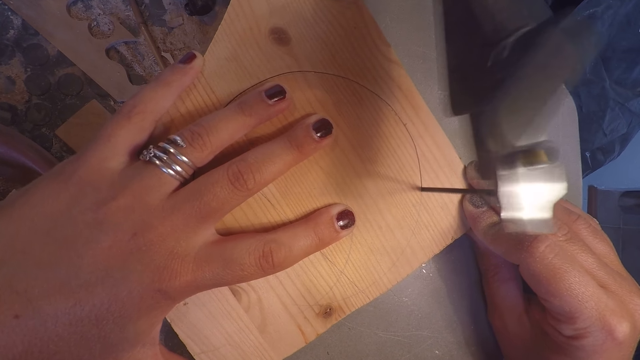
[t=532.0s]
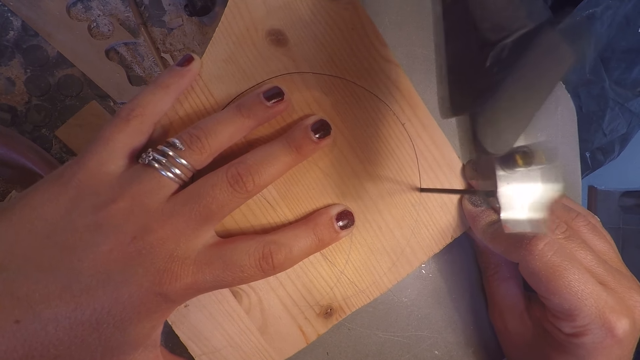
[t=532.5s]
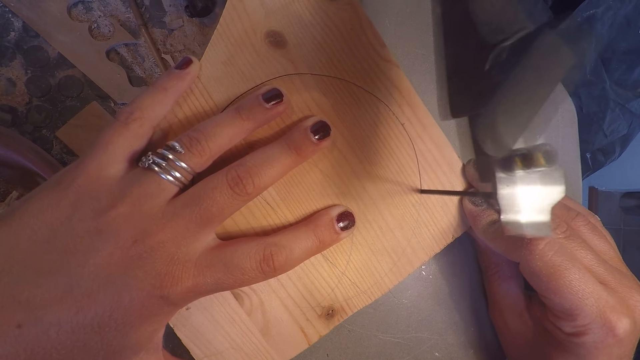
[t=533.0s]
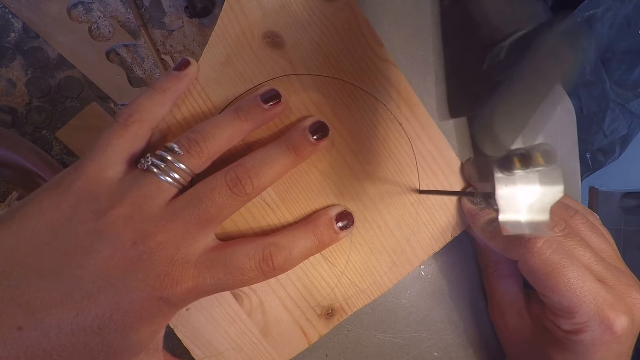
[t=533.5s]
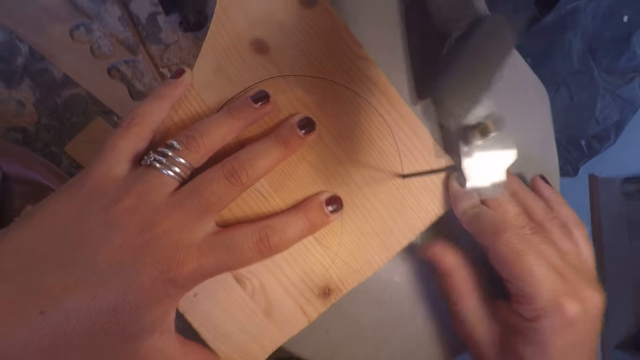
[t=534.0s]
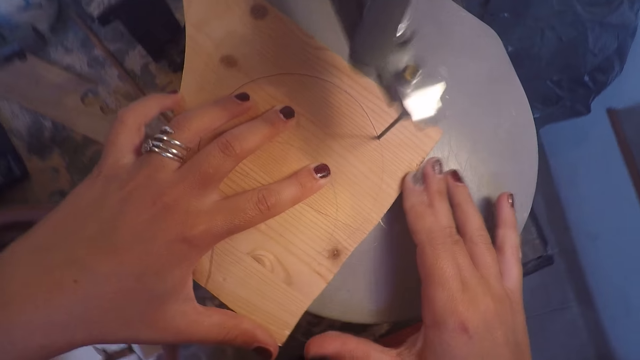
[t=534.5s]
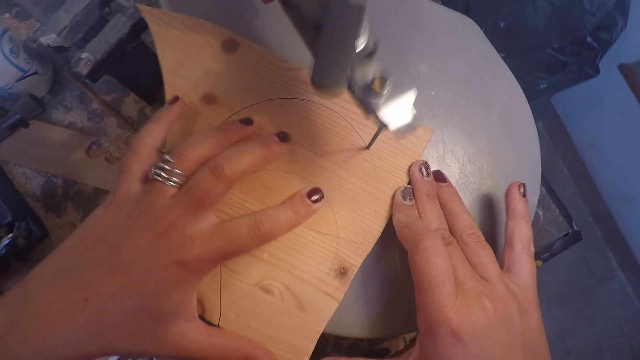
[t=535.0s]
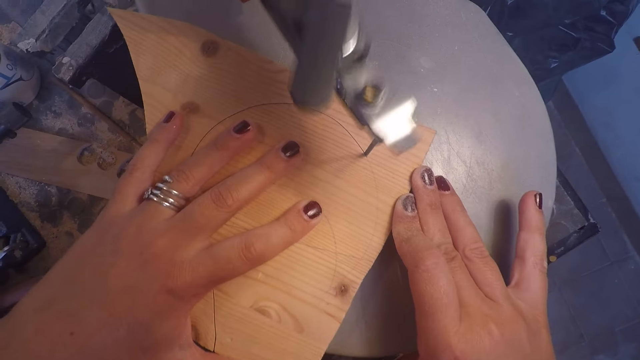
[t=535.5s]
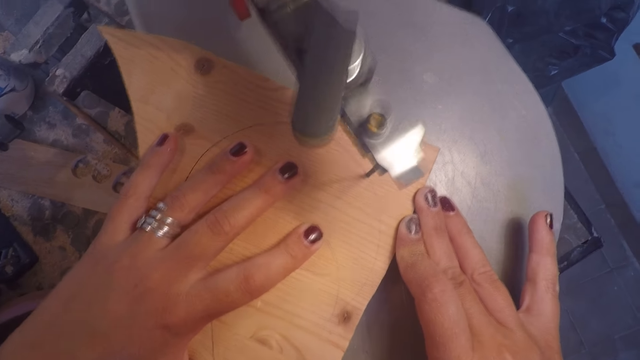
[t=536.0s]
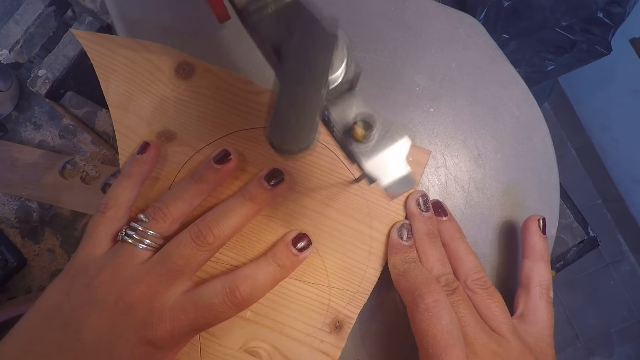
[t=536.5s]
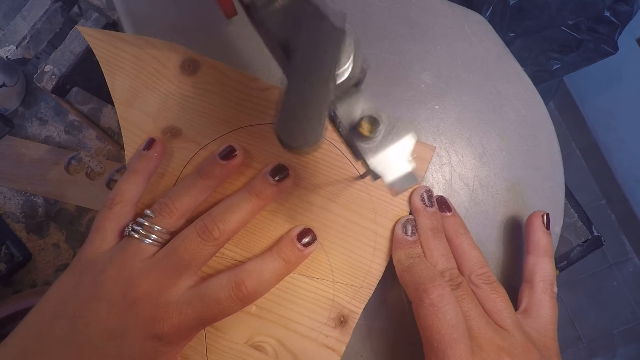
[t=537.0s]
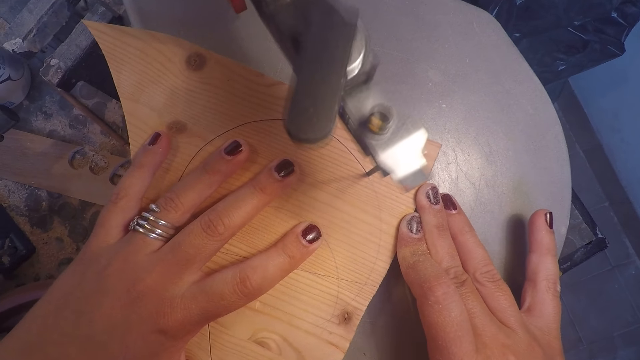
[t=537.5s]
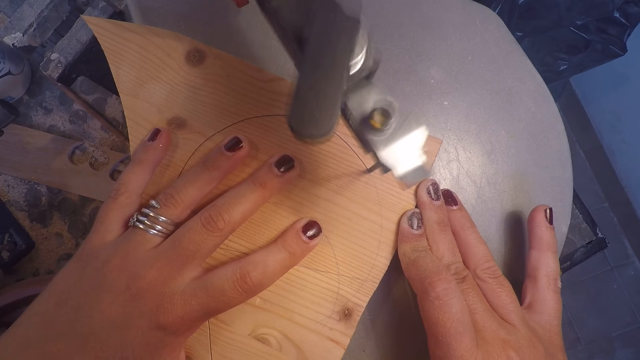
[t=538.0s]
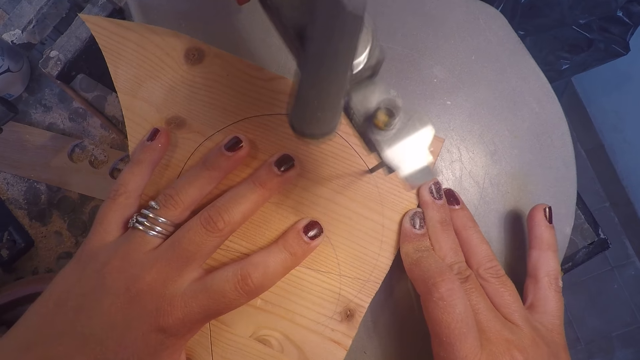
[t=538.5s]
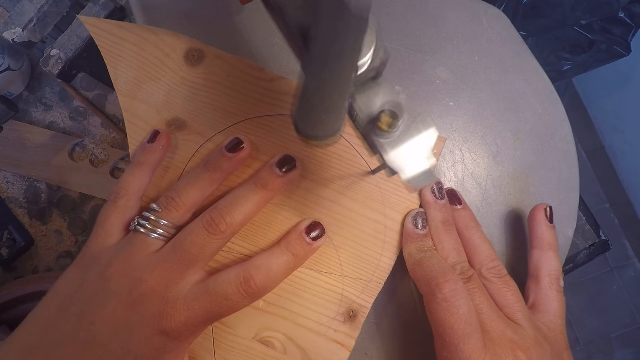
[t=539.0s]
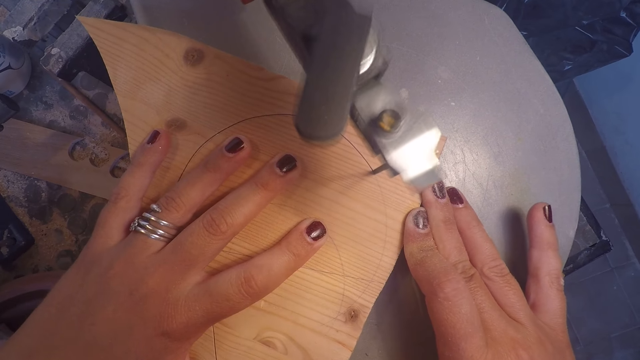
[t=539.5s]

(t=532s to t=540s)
The camera wearer adjusts her right hand on the wood plank on the band saw table.

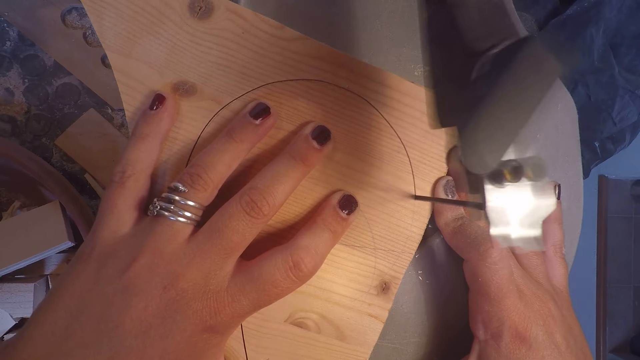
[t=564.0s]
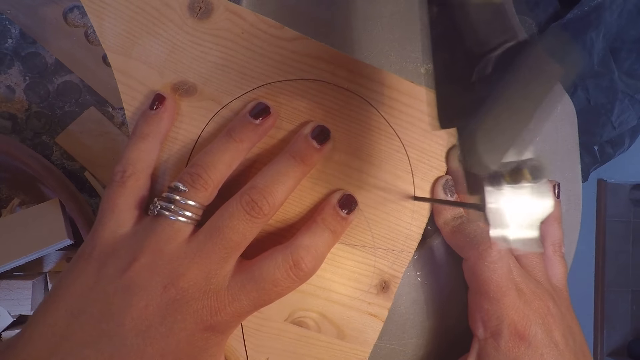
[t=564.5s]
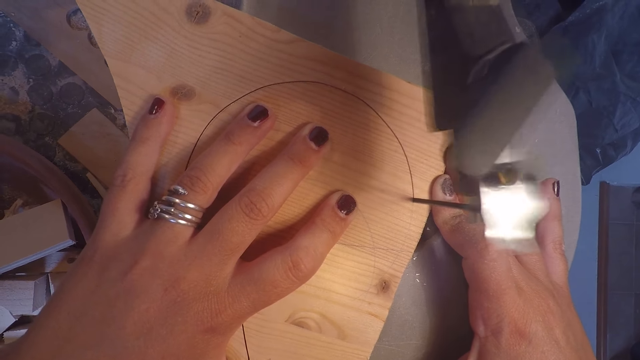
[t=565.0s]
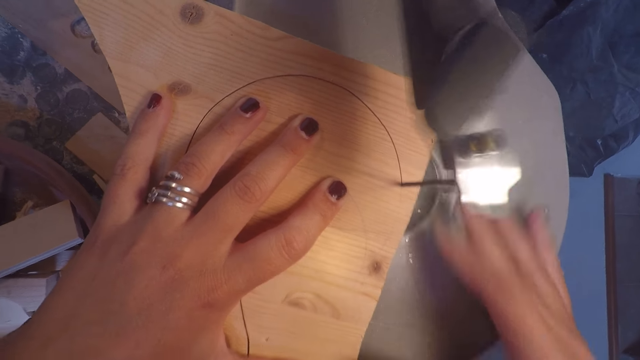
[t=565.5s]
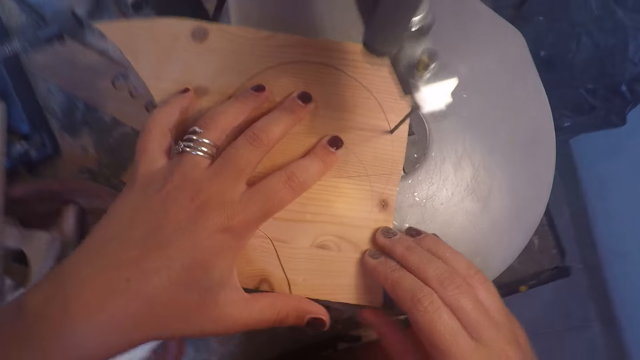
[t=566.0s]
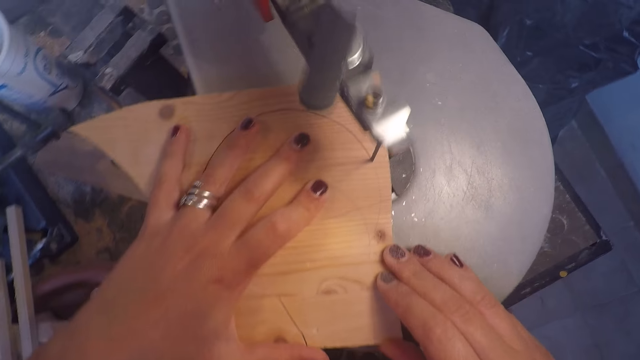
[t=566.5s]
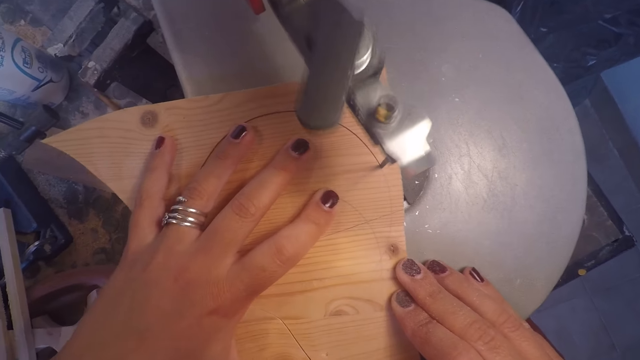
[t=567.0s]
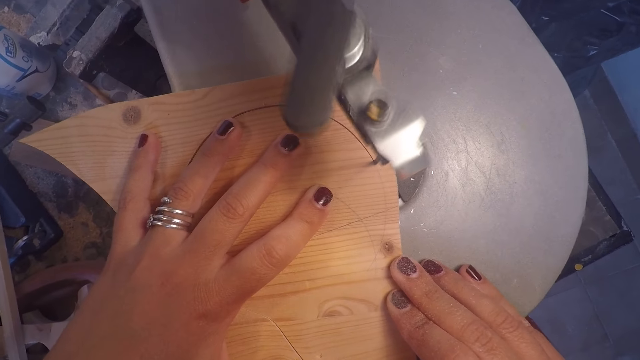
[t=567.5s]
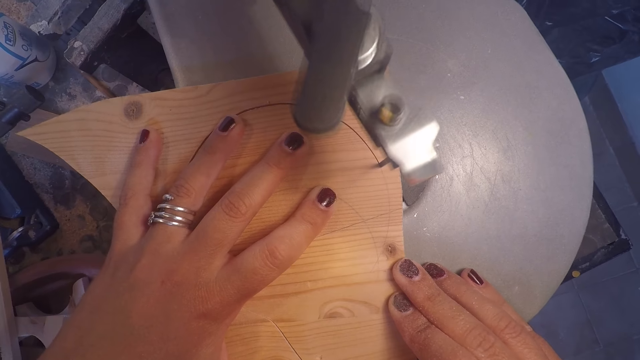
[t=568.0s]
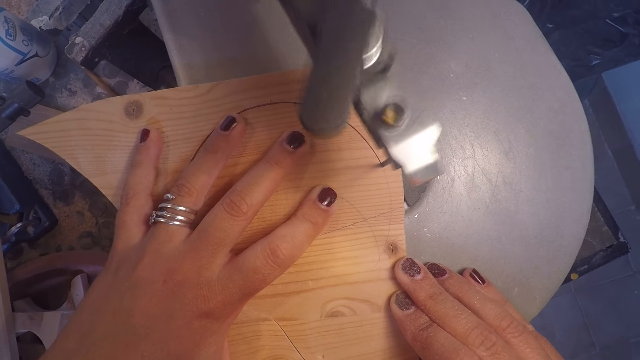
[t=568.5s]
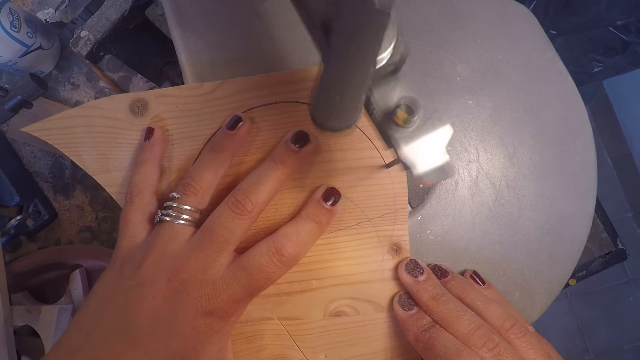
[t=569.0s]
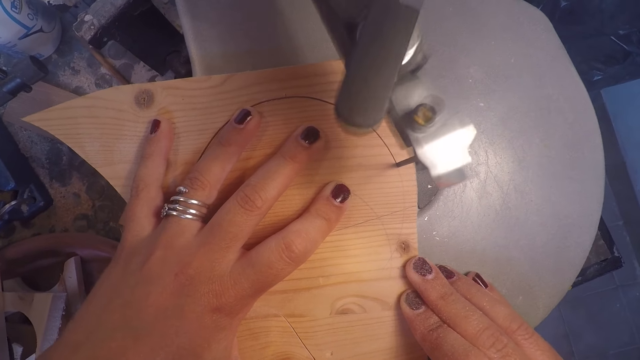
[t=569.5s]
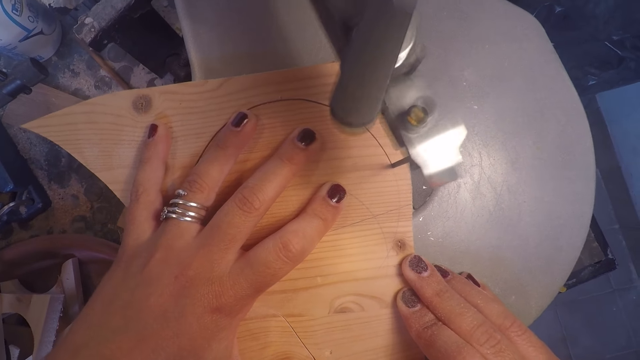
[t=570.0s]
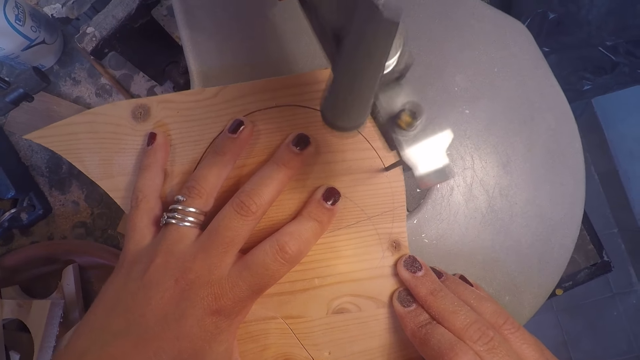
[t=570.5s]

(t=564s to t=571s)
The camera wearer adjusts her right hand on the wood plank. She aligns a piece of board on a jigsaw machine.

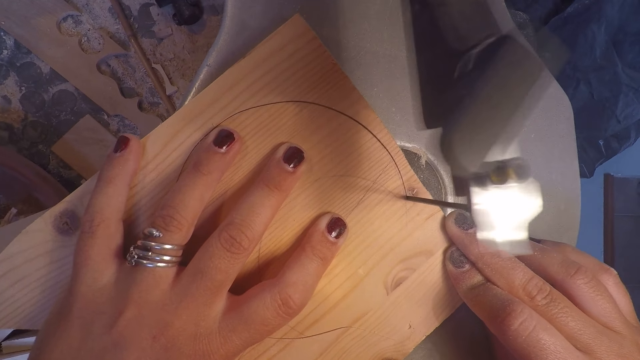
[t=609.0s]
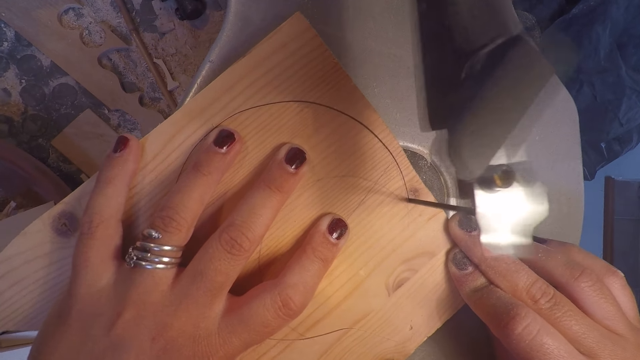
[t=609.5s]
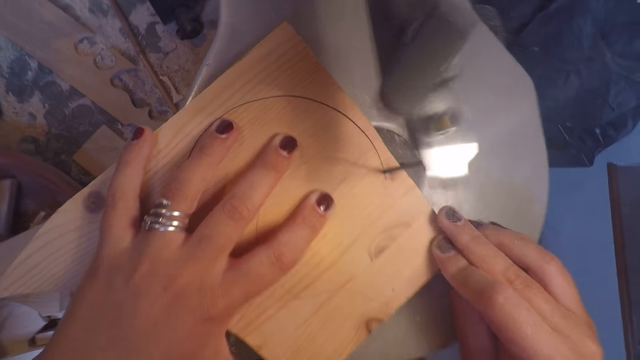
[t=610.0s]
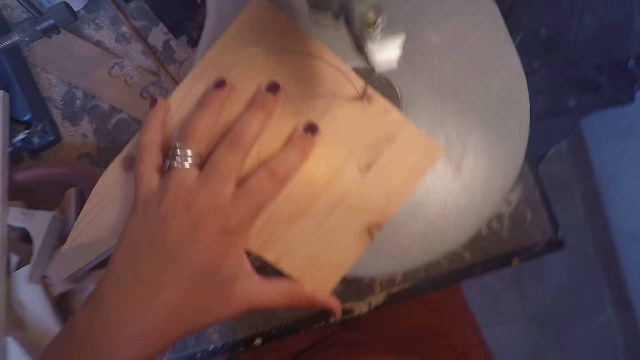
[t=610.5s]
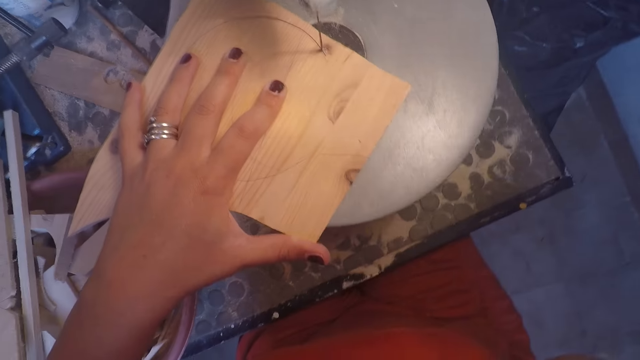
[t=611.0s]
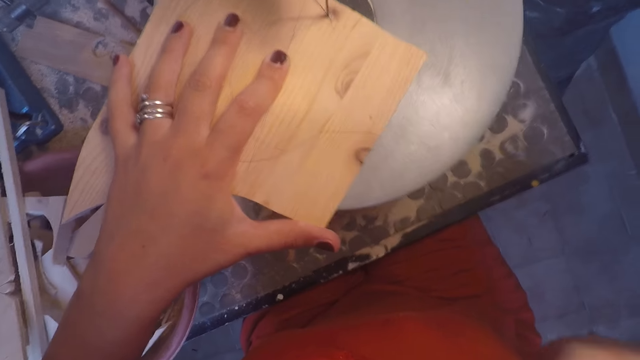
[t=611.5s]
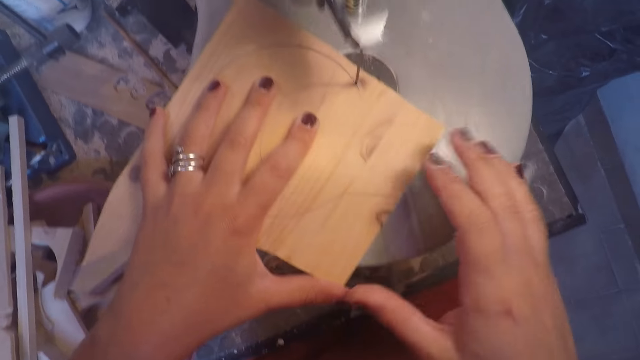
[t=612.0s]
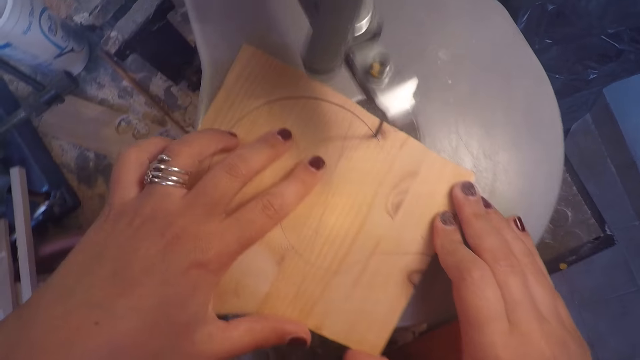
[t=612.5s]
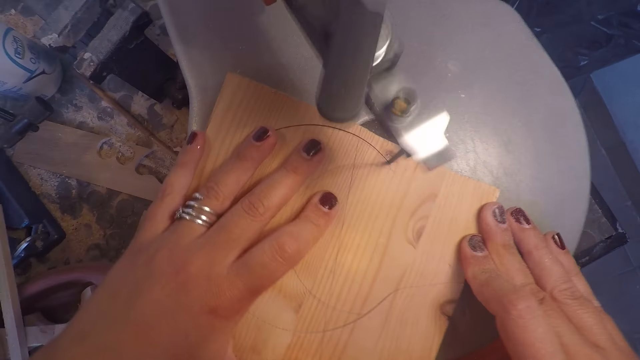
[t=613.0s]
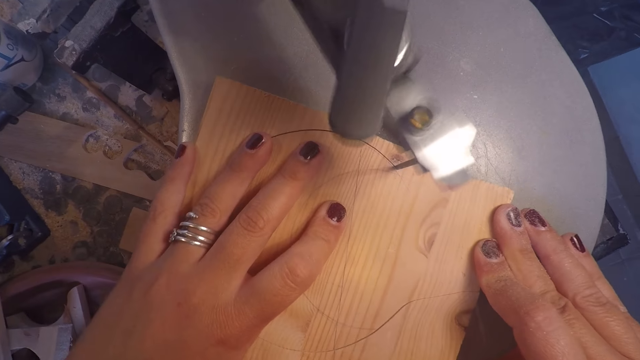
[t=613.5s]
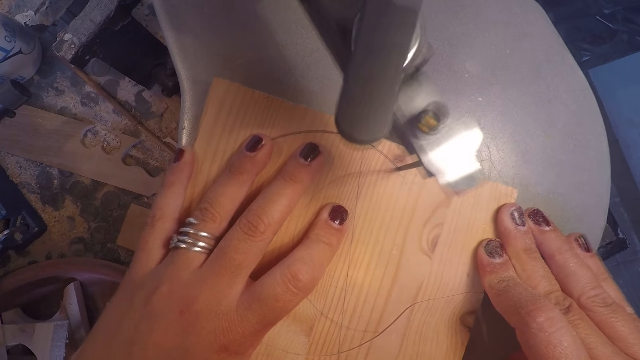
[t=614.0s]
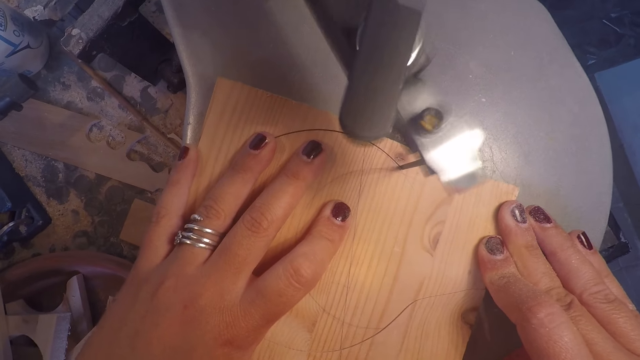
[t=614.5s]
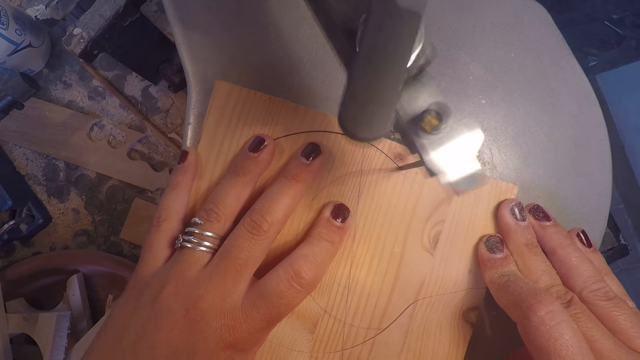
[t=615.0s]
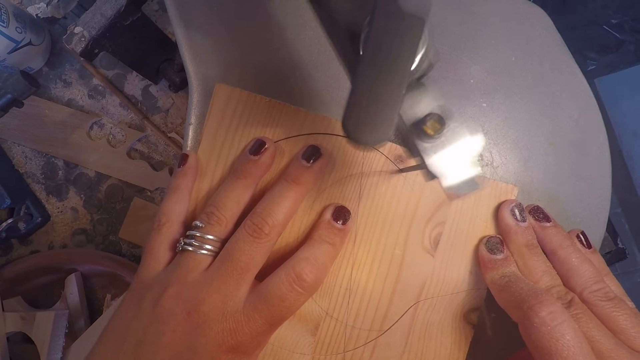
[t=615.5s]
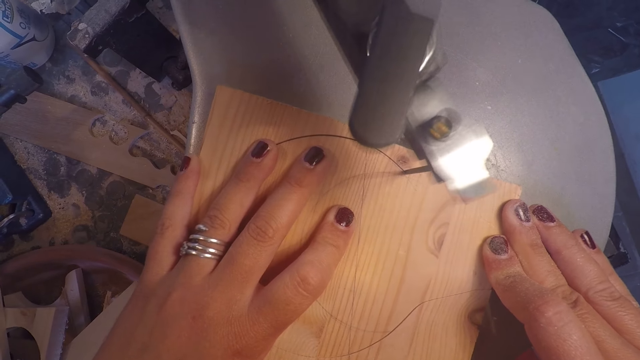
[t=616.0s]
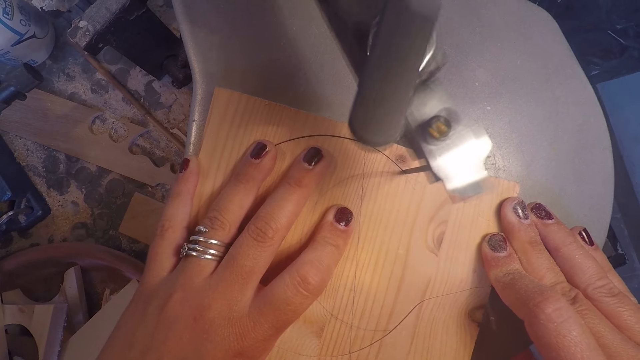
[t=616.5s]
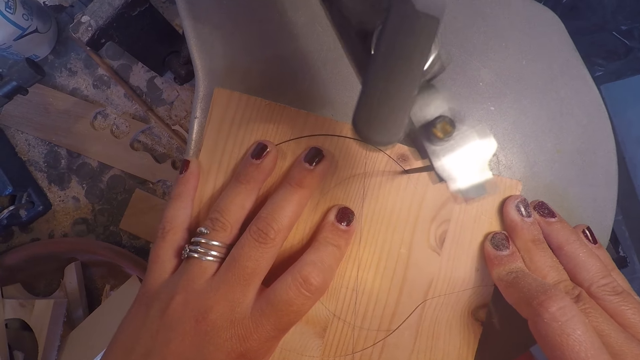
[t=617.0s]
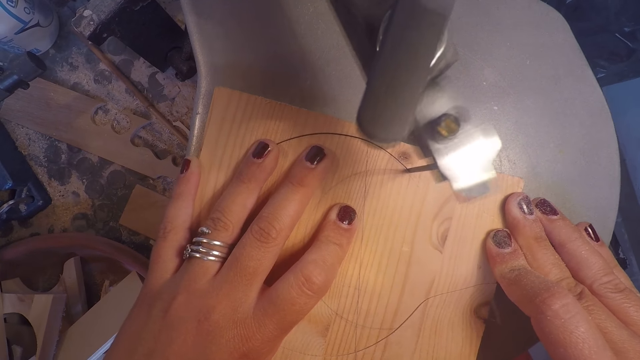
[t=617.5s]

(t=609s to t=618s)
The camera wearer touches her face with her right hand. She puts her right hand on the wood plank. She trims a piece of board on a jigsaw machine.
